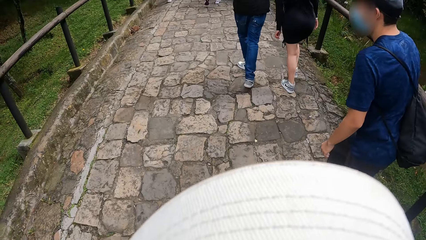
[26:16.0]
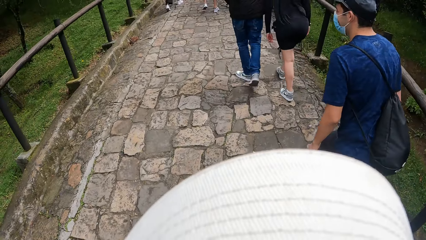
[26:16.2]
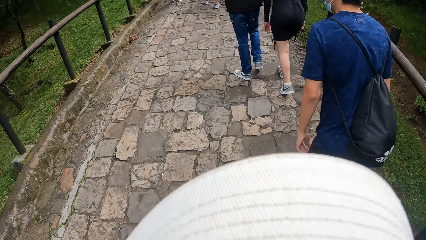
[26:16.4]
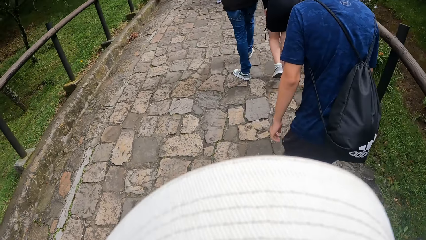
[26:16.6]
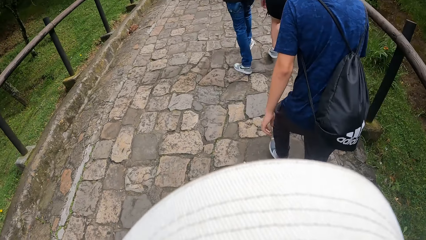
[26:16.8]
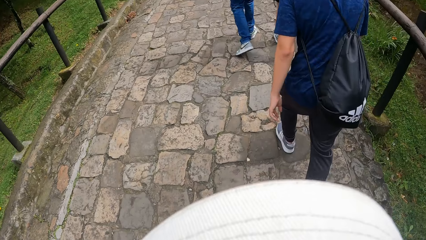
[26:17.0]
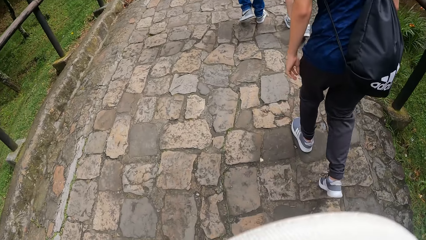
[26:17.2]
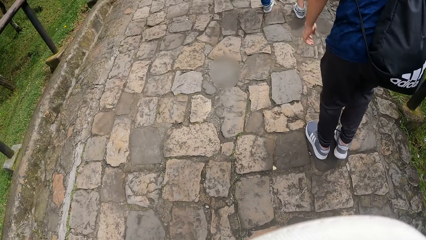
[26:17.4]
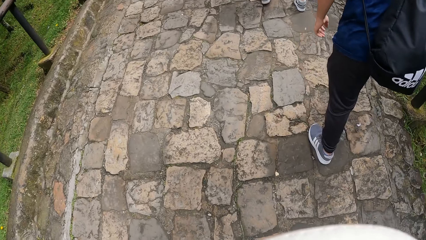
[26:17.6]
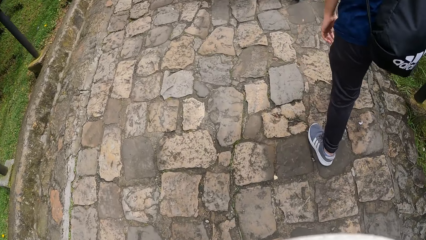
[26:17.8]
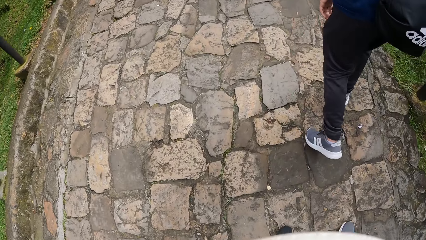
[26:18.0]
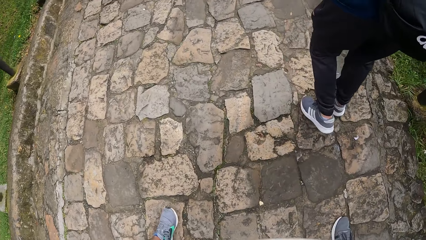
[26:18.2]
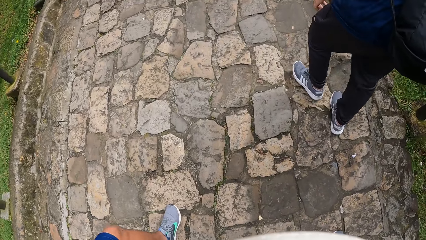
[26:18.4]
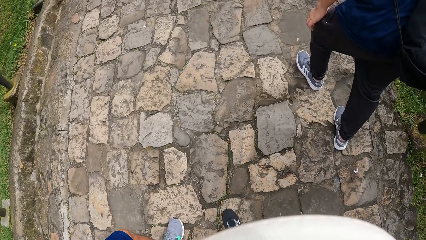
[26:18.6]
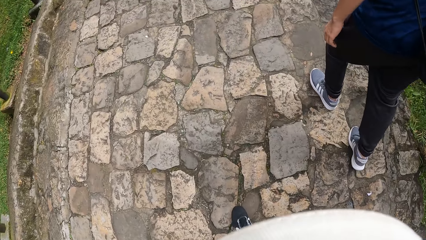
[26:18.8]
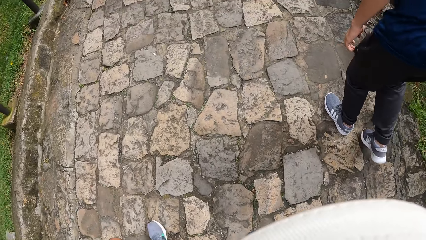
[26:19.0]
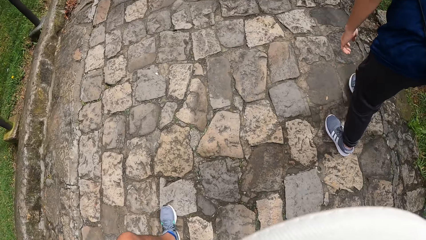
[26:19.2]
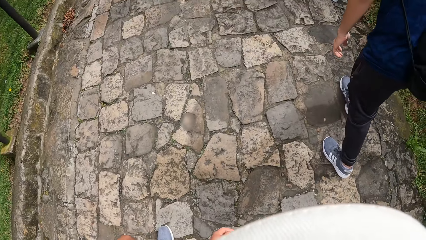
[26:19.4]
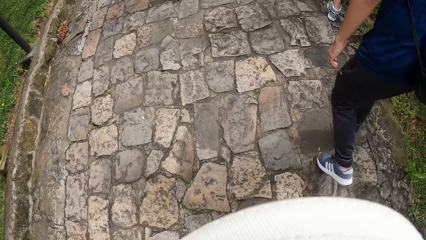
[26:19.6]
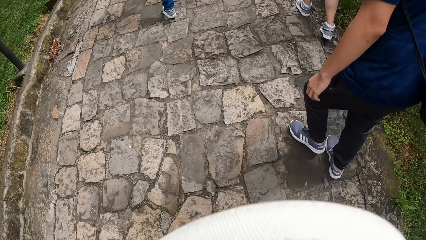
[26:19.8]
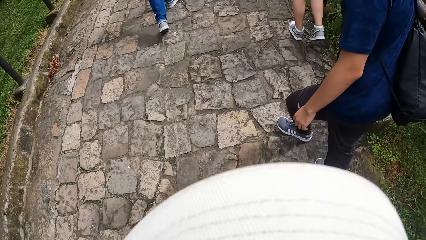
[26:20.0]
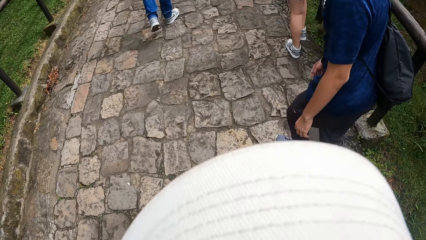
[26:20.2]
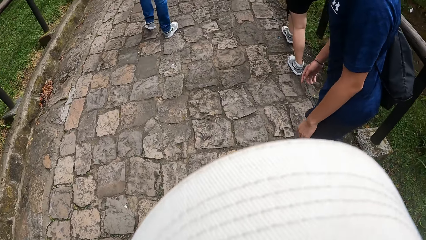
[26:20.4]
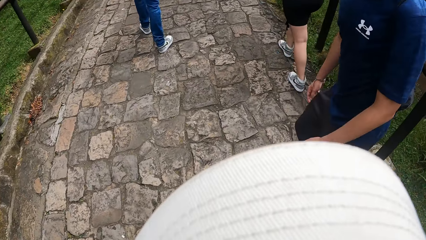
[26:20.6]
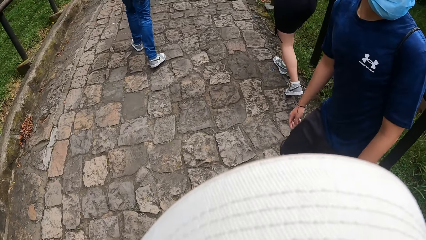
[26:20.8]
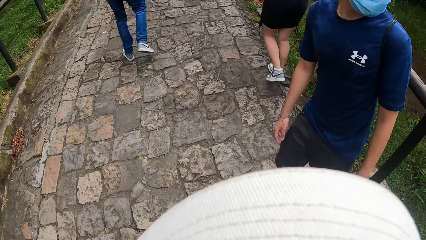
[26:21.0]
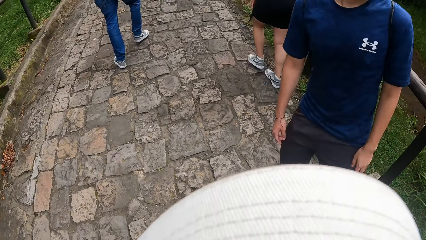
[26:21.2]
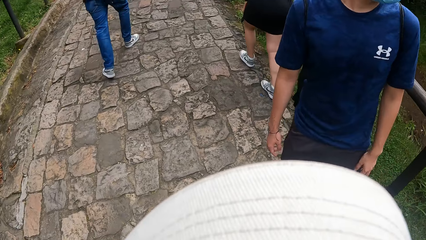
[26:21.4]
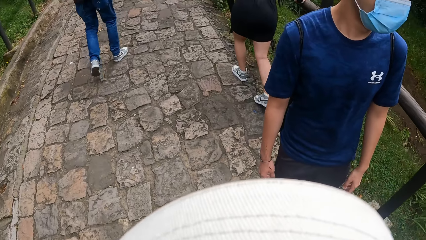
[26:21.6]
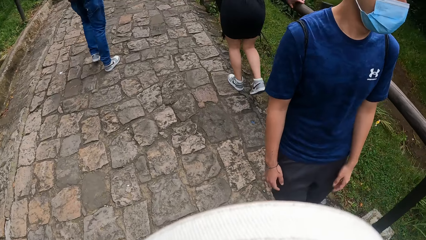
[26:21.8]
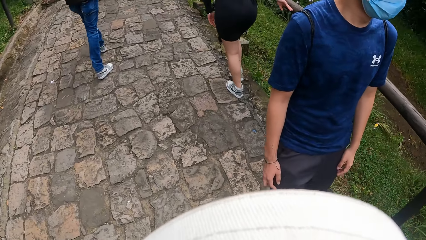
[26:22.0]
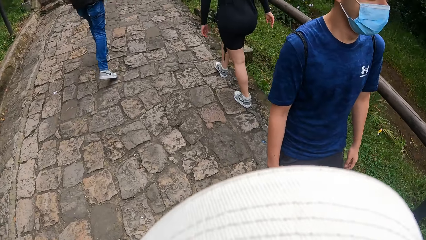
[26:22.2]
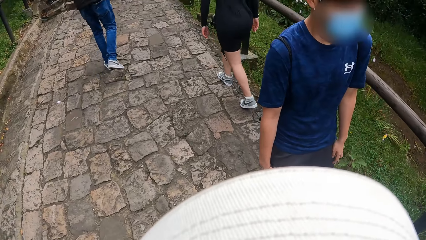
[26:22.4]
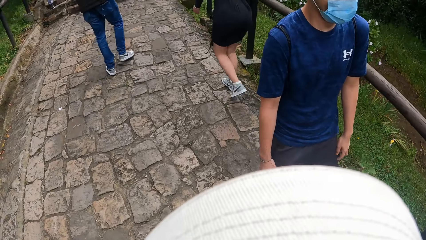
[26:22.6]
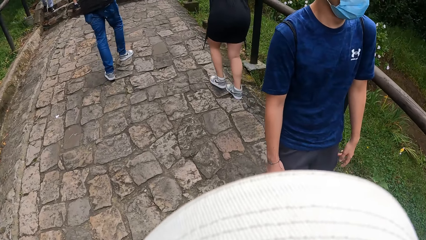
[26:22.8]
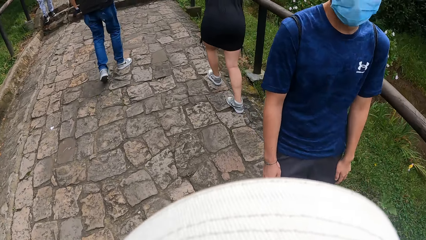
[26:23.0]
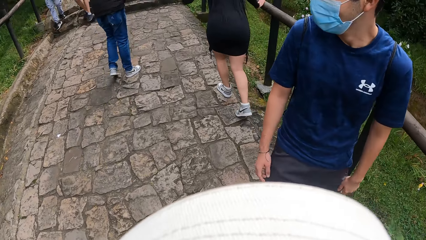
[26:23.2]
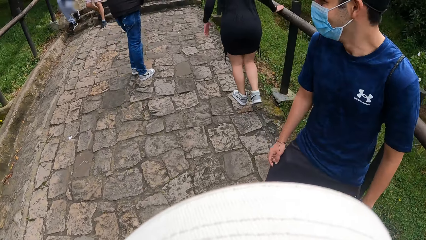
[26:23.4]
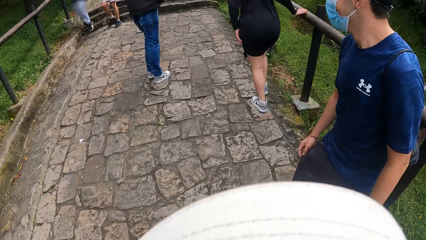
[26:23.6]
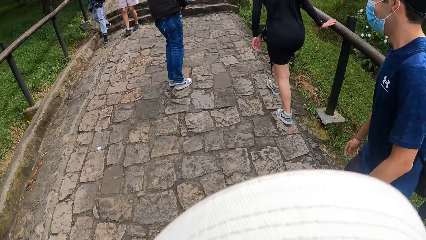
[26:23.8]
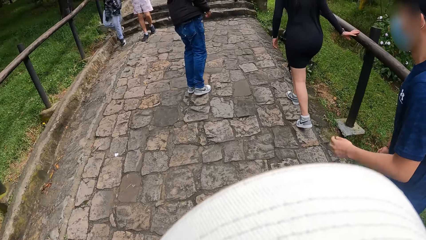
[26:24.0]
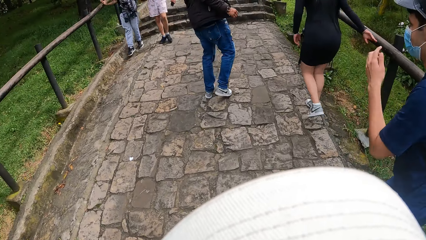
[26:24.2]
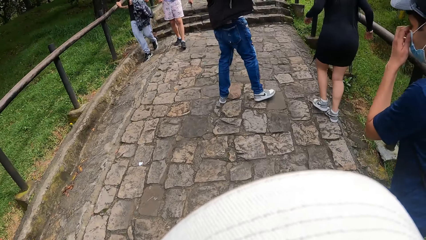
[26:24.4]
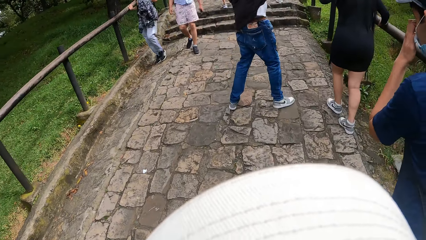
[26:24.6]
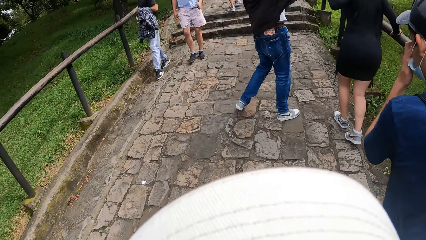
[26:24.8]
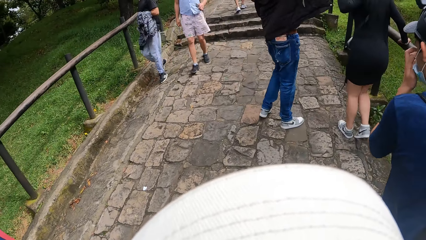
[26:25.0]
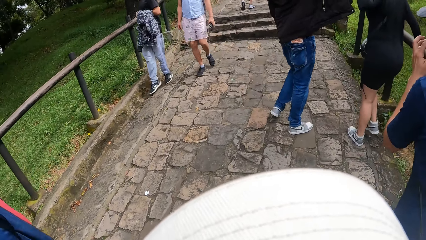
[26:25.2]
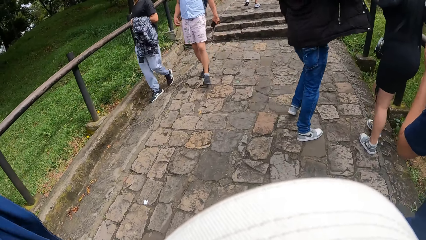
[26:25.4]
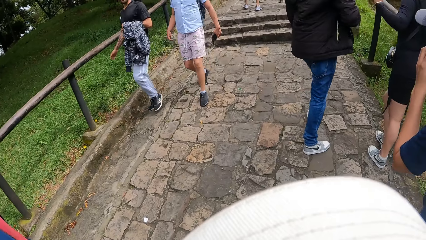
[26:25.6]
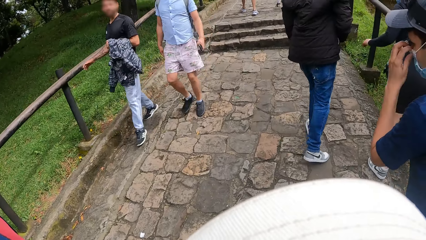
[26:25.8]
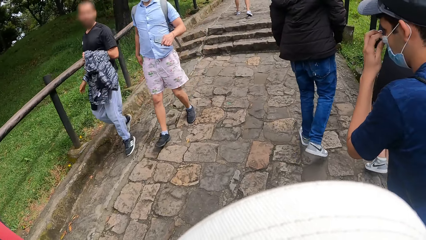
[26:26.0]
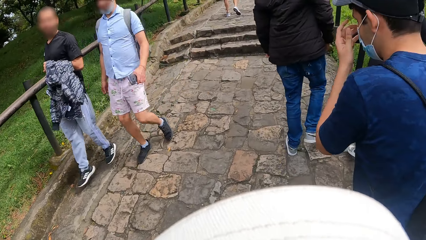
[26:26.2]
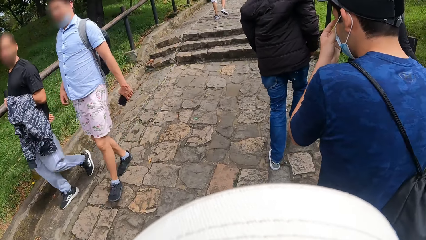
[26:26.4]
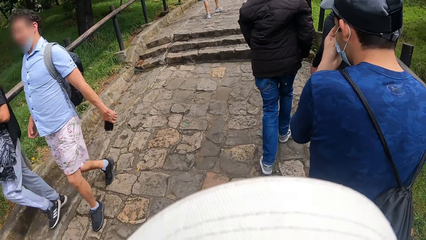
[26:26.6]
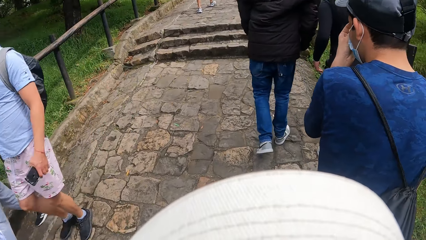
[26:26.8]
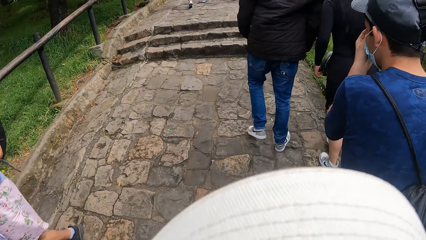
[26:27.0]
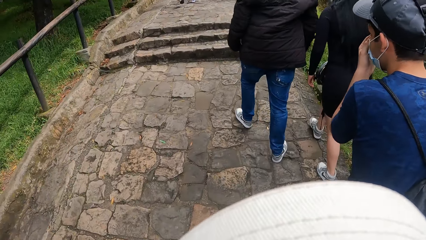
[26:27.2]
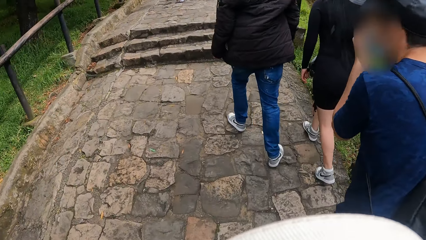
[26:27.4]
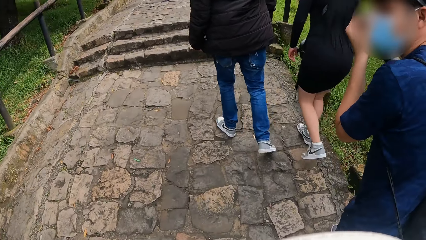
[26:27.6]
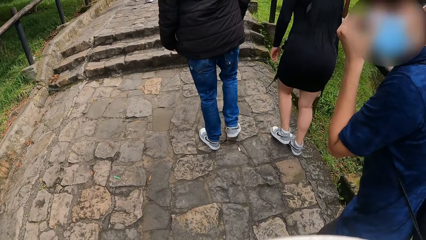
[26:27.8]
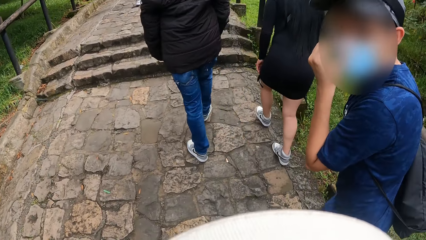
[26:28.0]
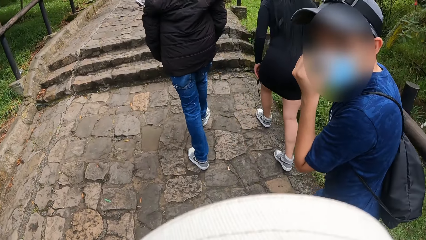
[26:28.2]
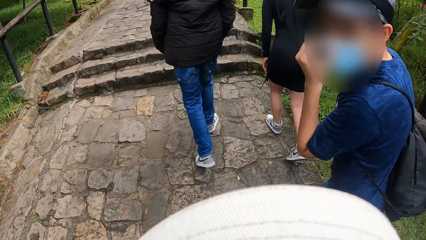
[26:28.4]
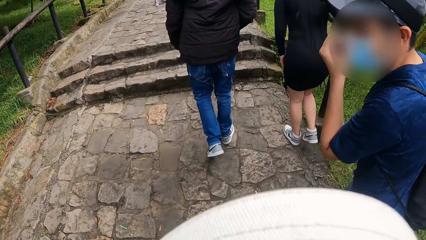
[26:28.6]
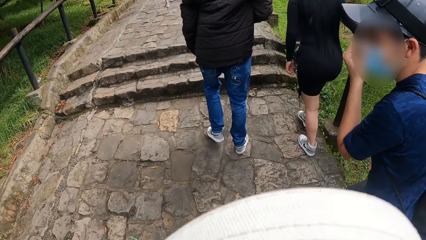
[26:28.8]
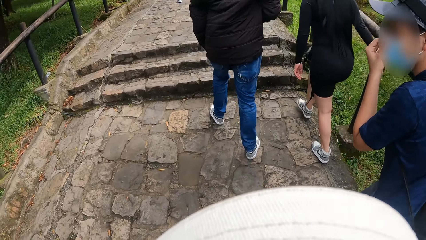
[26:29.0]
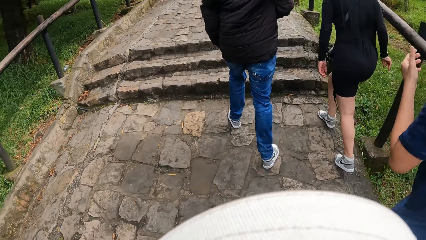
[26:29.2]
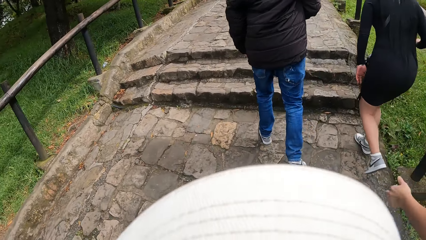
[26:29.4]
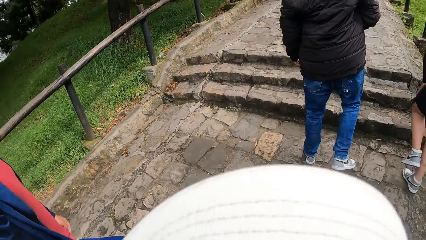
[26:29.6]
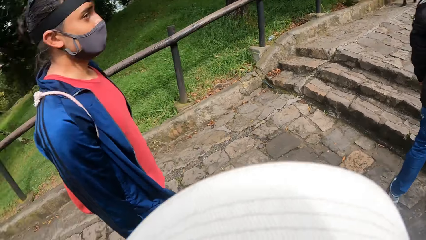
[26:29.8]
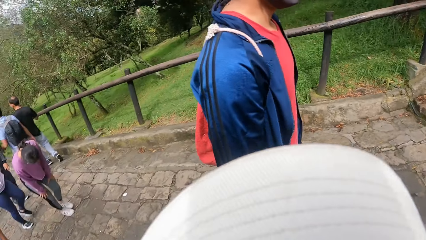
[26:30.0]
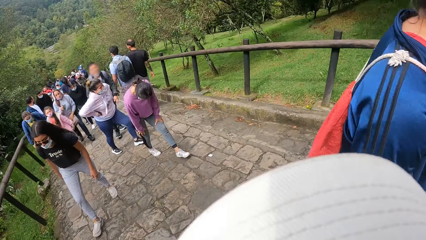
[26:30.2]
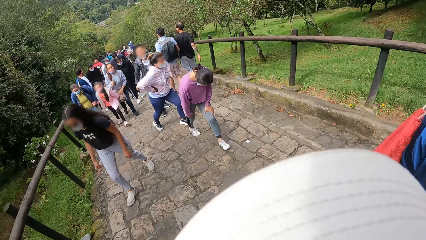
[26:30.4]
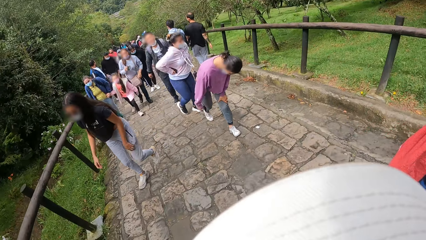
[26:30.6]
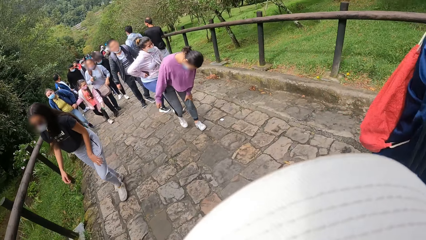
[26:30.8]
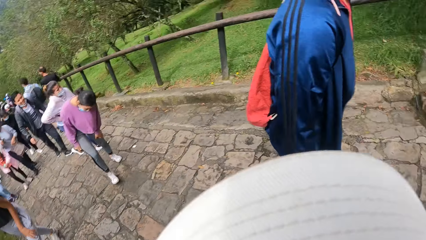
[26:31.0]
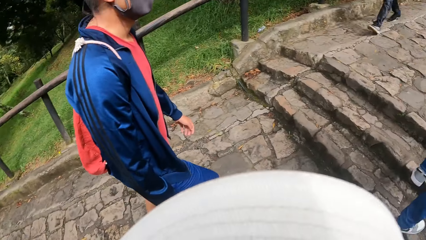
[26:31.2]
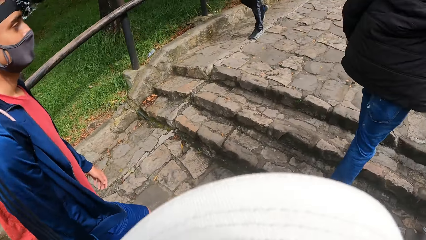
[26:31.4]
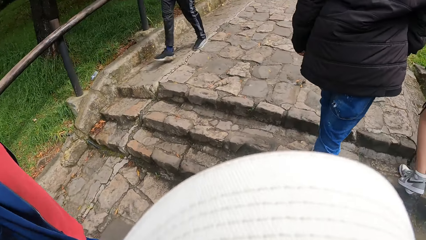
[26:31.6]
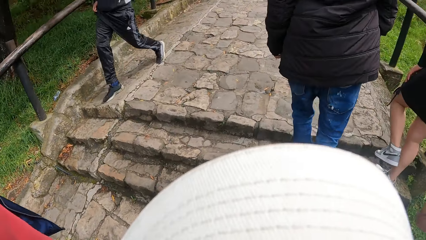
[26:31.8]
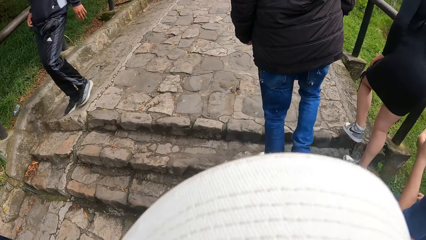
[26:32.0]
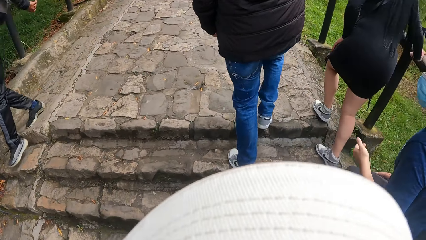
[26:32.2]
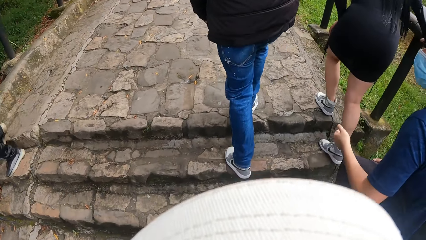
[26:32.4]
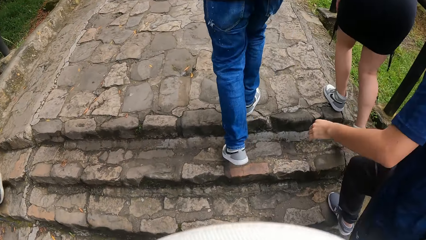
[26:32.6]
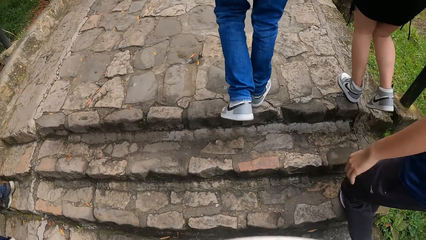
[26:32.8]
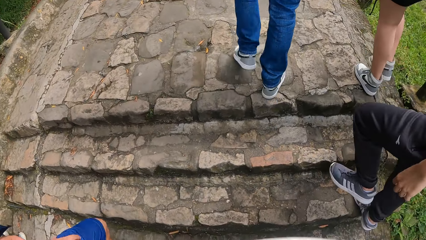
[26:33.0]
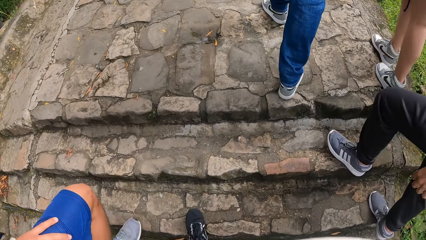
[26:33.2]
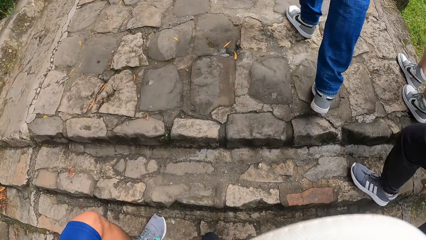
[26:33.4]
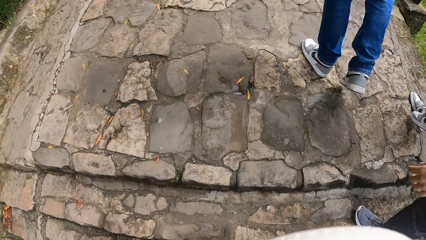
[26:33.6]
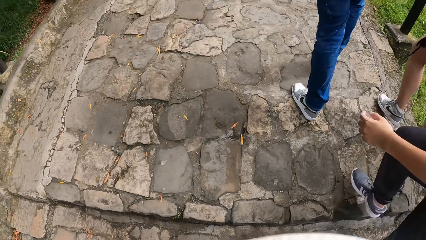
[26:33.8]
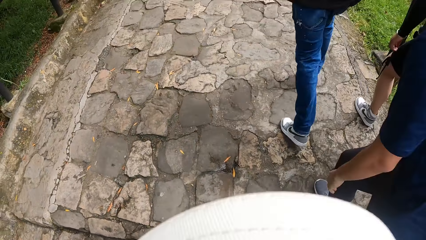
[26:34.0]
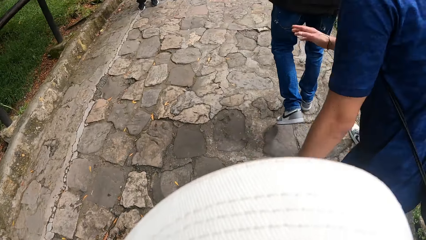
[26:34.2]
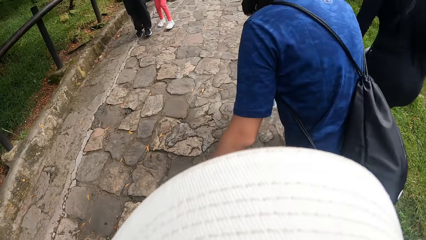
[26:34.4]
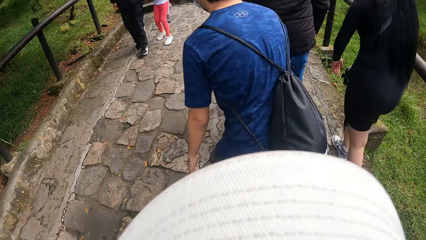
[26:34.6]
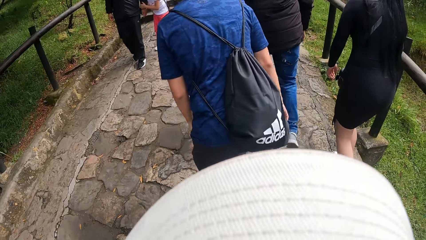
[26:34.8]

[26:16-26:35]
The camera wearer walks on the pavement. A man adjusts the mask. The man puts his left hand on his face. The man walks on the pavement. The camera wearer walks on the pavement. They look around and walk up the pavement. The man climbs the stairs. Another man climbs the stairs.
